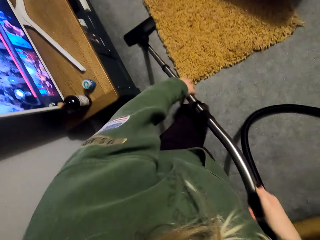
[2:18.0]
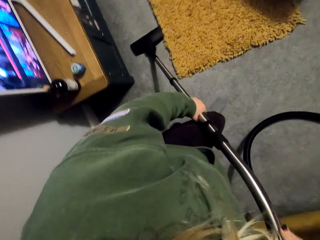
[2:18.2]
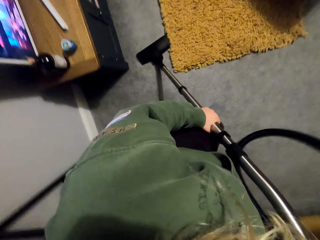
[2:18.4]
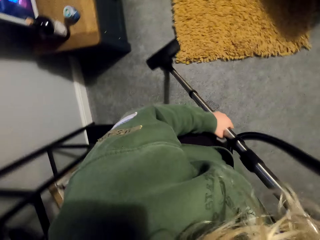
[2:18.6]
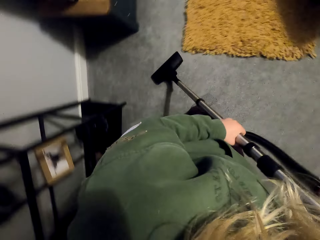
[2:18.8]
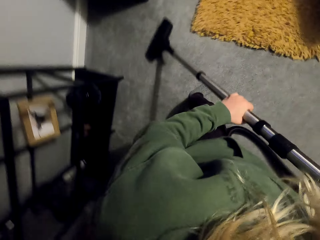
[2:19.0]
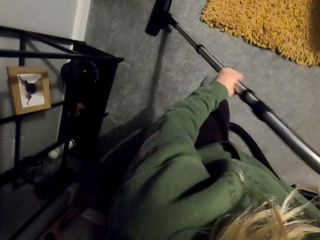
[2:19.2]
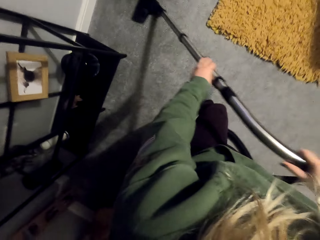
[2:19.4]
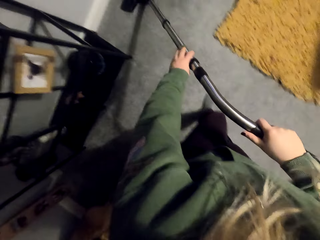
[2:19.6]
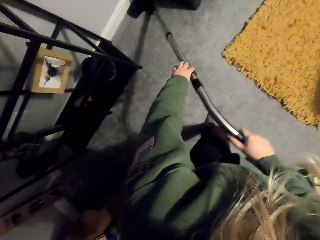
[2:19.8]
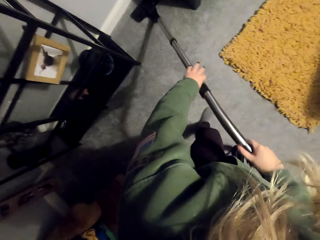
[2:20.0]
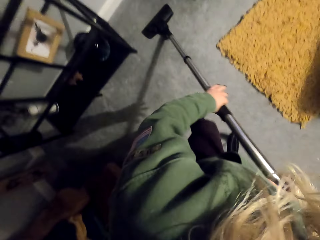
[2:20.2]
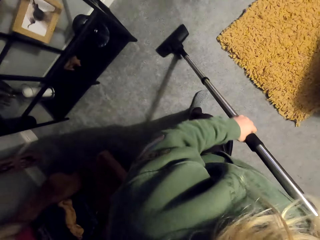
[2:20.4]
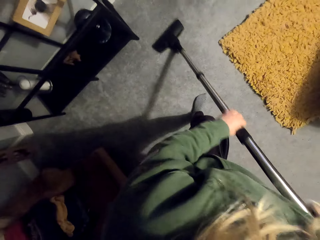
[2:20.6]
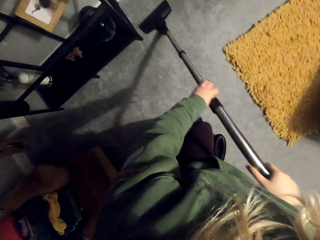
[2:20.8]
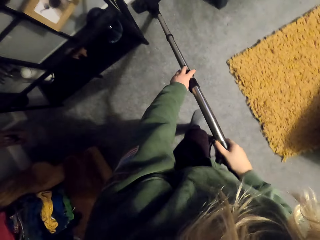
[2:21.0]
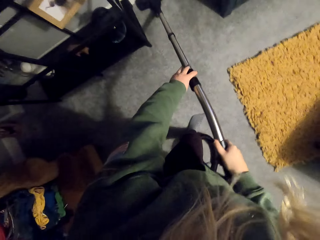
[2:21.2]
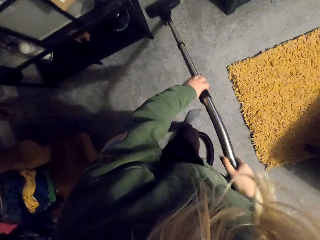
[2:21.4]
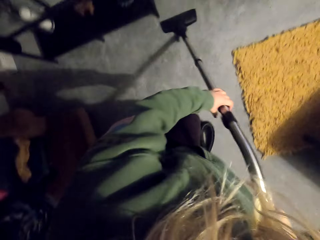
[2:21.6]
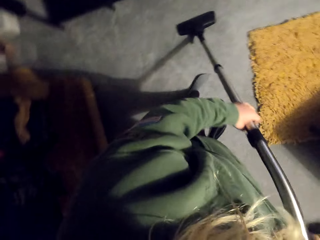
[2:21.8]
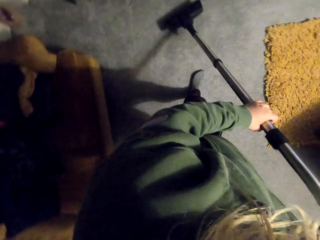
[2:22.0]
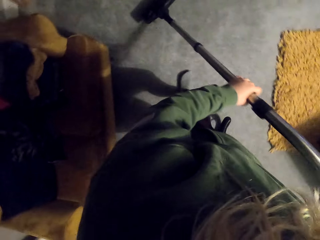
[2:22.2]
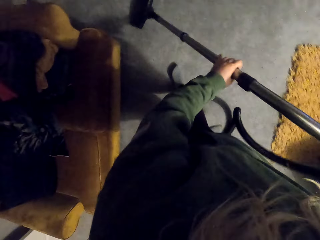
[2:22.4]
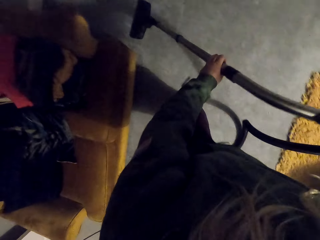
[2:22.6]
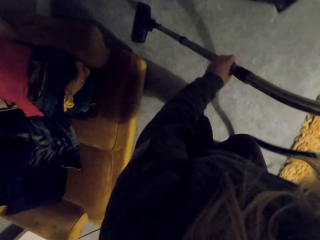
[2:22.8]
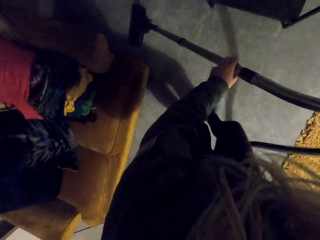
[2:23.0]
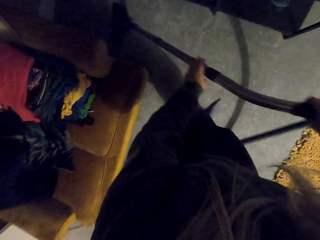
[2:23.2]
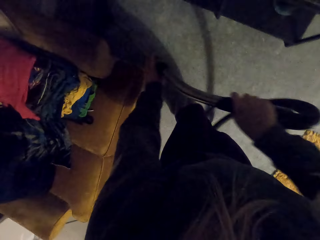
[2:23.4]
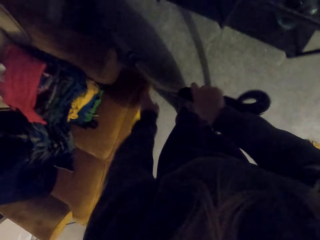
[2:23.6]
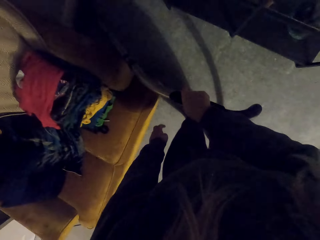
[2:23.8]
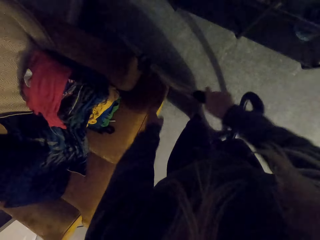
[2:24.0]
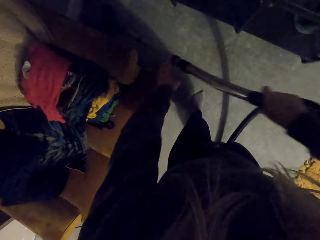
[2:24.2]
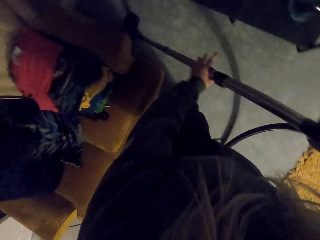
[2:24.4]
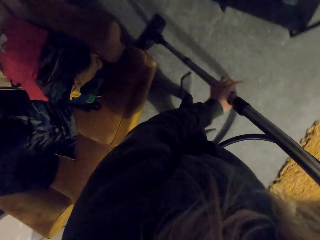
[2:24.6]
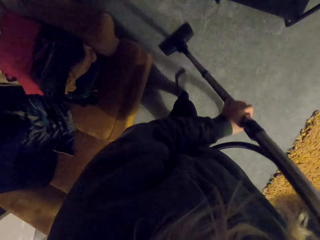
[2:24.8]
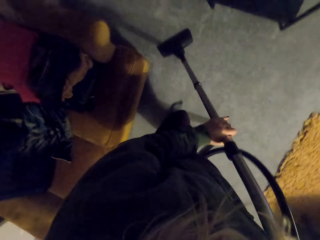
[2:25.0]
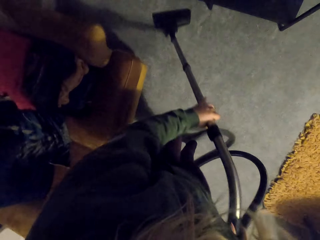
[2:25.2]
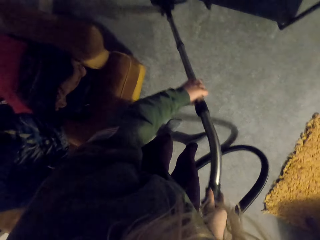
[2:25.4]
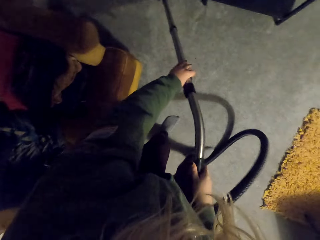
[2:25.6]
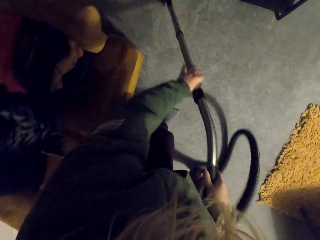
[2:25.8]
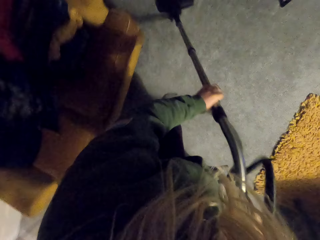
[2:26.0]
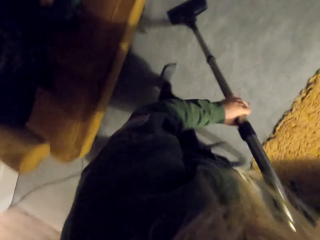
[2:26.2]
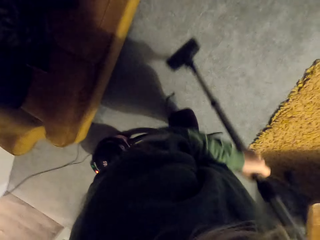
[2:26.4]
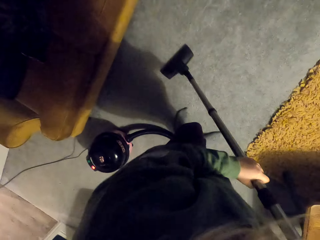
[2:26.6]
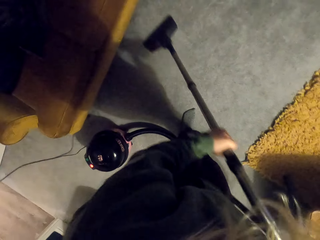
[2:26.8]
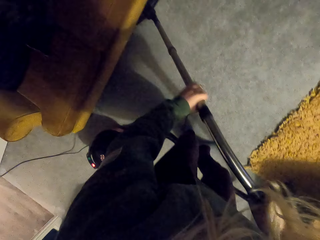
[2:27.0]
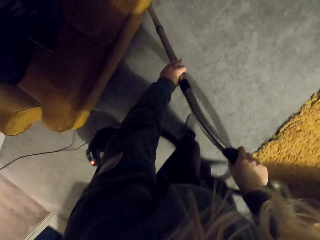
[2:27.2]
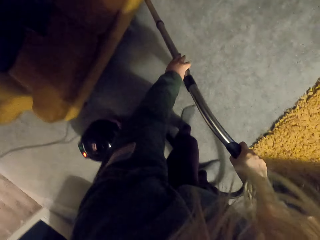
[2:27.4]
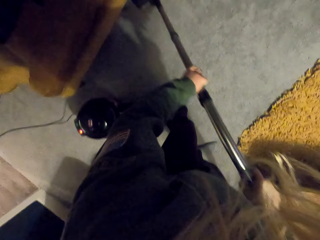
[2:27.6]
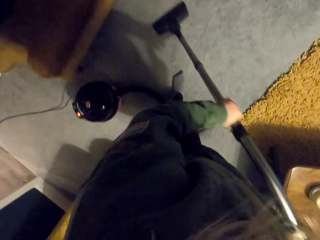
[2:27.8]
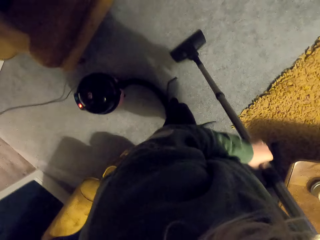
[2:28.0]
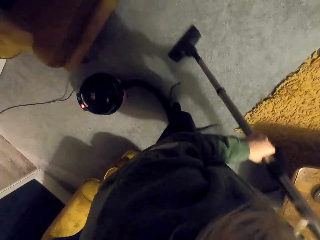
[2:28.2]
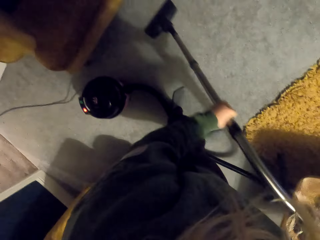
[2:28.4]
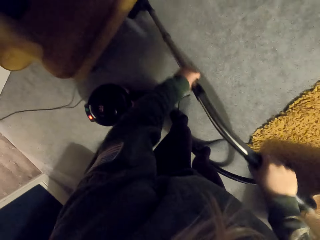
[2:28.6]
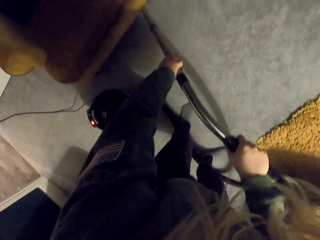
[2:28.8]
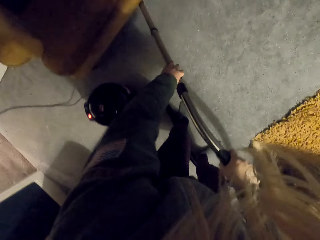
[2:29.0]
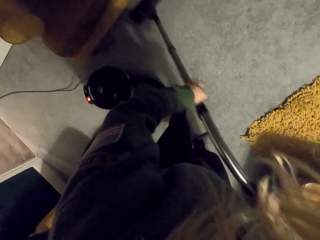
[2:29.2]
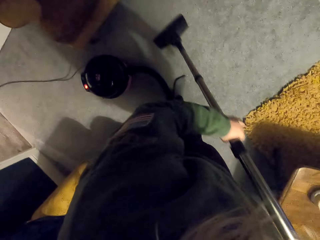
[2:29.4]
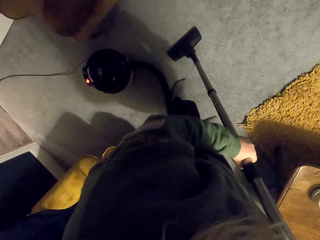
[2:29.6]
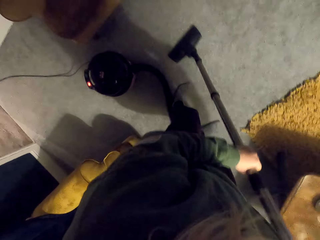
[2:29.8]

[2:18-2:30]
The camera wearer cleans the house with the vacuum cleaner.

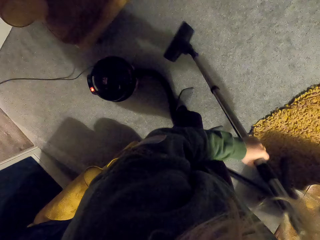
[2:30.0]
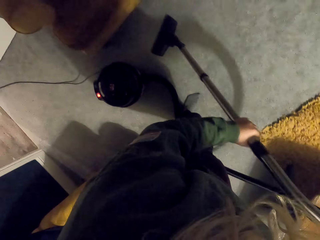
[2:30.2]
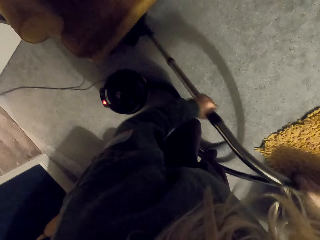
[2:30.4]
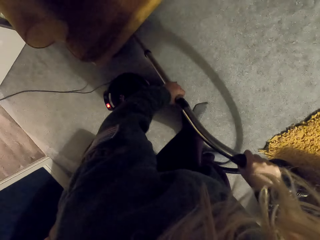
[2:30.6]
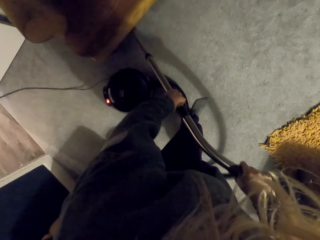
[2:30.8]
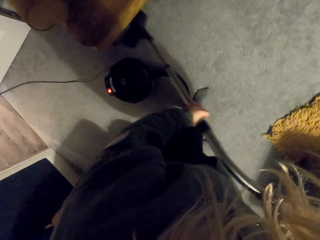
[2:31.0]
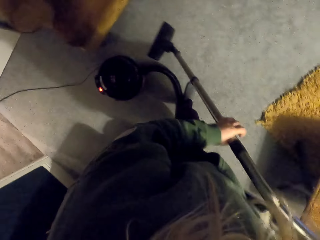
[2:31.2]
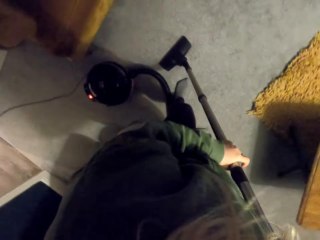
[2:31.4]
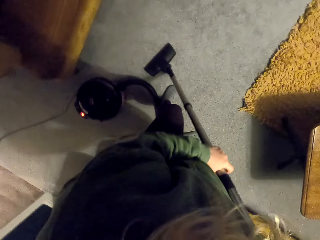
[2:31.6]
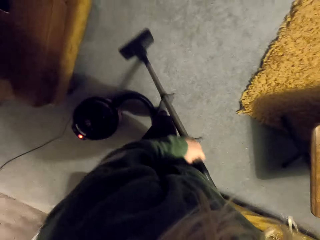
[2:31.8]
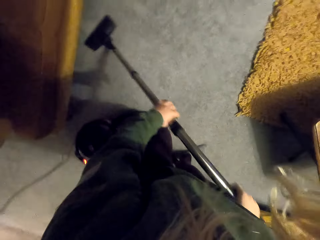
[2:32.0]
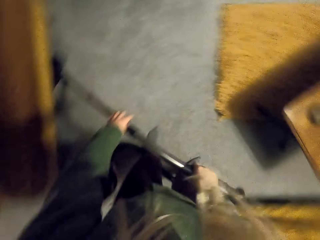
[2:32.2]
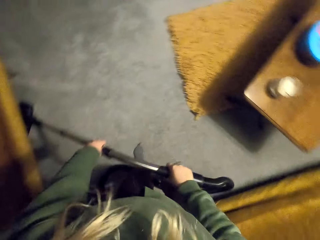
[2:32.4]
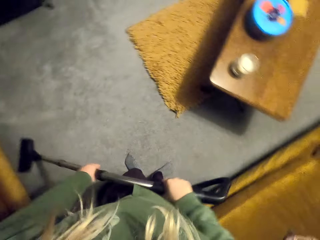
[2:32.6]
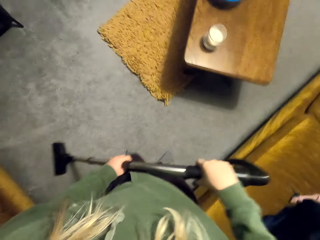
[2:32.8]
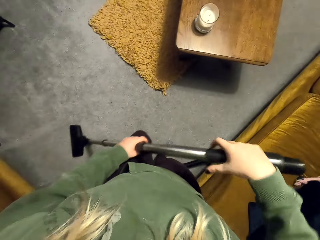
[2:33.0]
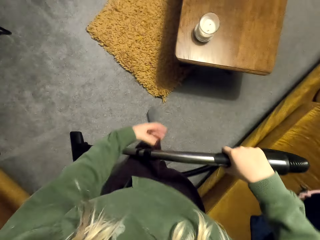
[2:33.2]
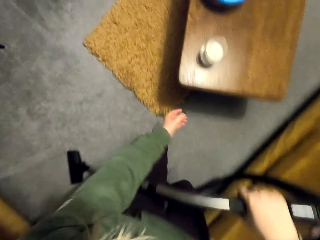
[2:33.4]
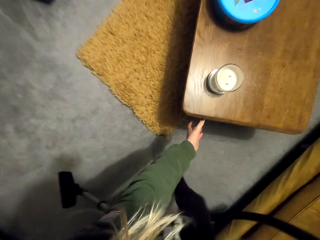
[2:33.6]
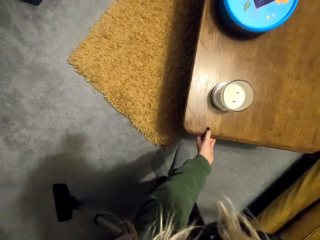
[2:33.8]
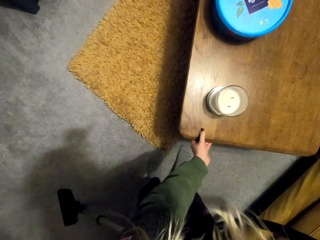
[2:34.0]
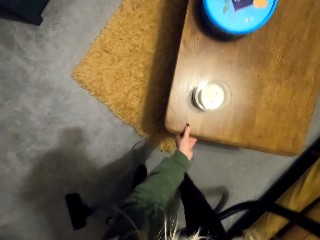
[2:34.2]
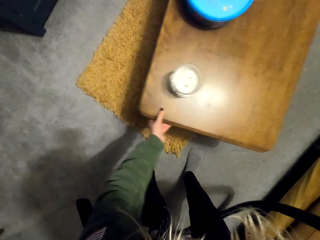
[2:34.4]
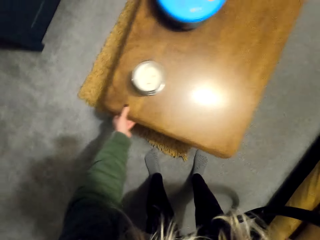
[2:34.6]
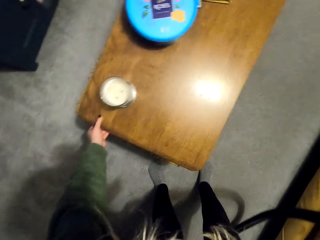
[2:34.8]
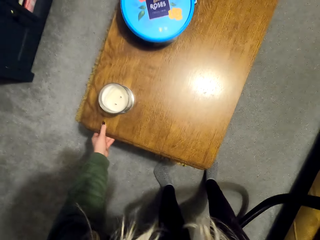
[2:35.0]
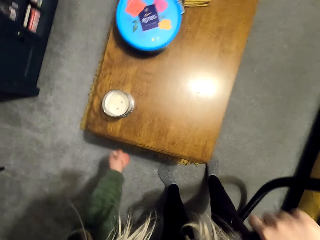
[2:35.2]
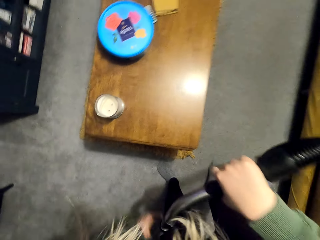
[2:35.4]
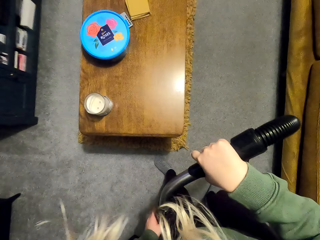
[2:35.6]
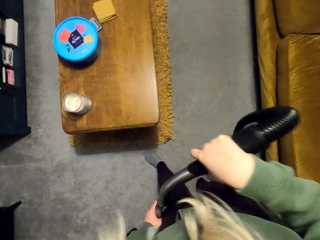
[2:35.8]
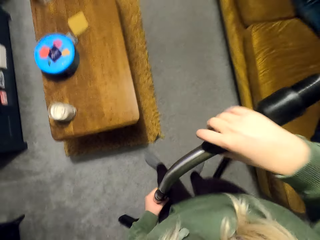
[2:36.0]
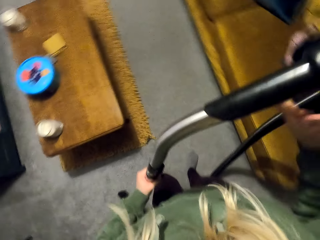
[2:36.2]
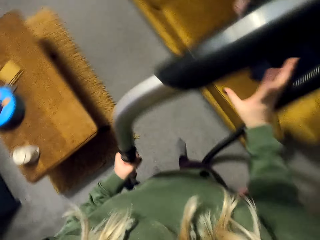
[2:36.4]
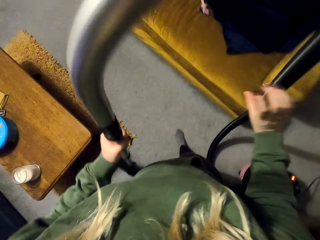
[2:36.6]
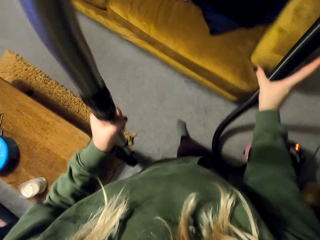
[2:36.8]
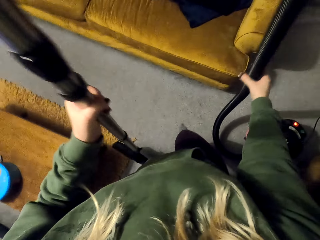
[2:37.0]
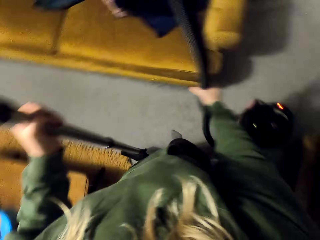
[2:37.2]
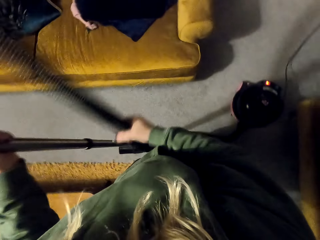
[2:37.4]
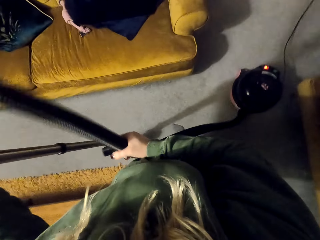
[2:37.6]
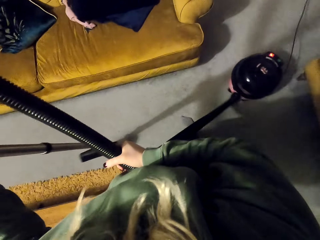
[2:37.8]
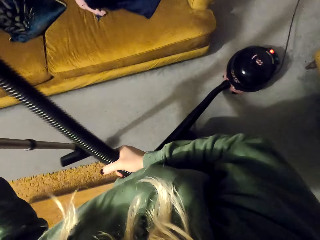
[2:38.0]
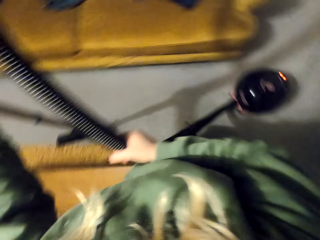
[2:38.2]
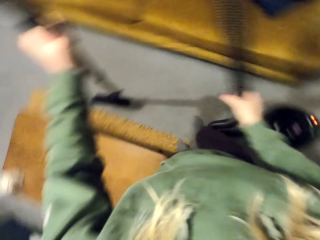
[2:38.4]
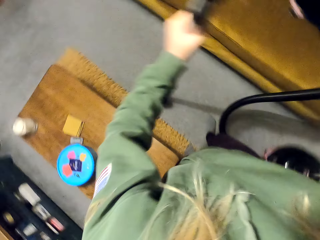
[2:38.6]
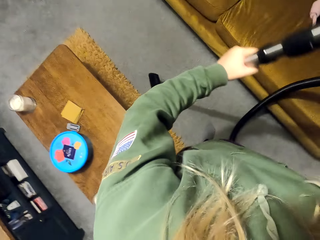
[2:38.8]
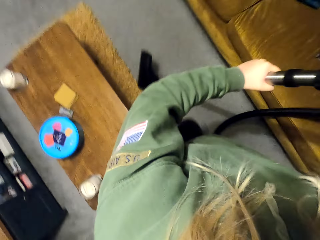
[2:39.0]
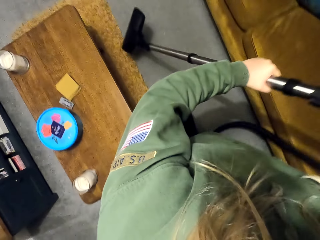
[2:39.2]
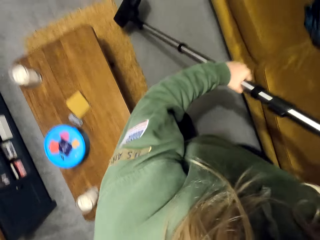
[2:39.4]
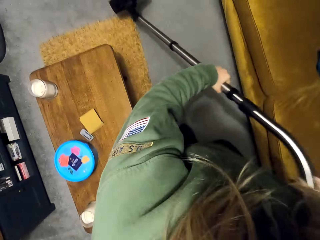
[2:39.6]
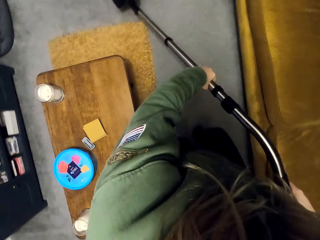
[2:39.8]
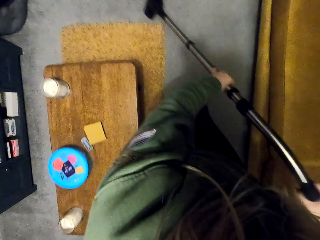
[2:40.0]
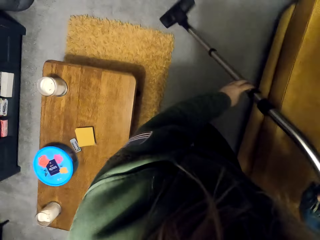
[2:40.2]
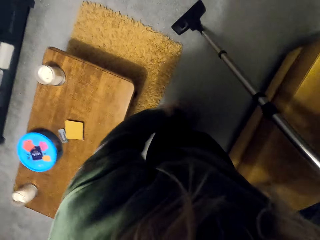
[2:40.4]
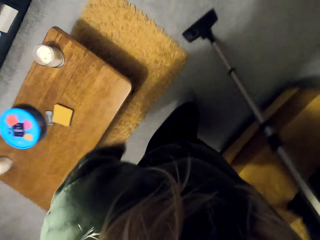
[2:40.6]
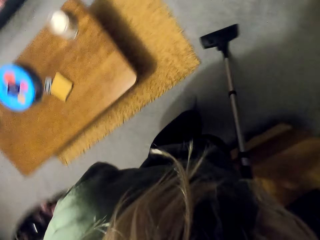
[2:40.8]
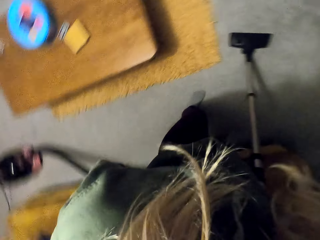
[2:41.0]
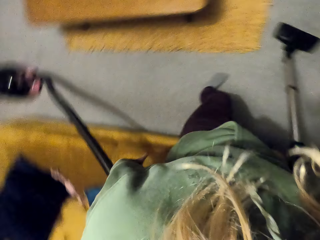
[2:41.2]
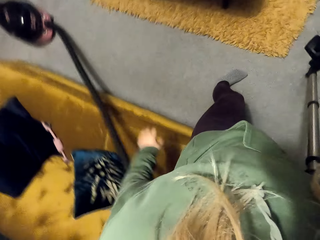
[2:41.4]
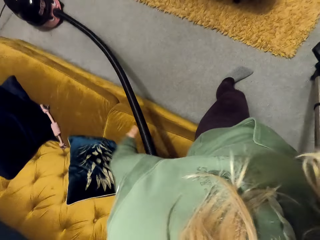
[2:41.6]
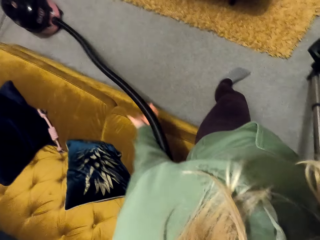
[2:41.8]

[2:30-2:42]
The camera wearer moves the table.
